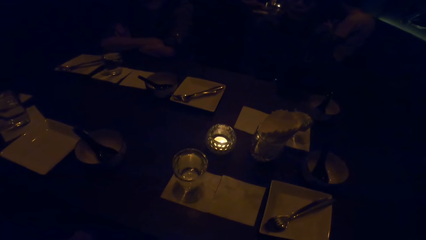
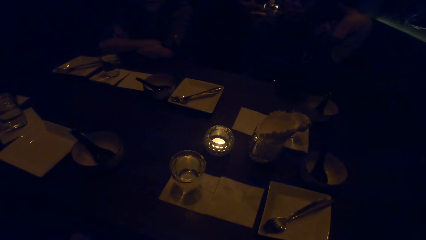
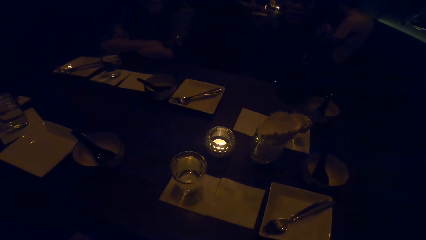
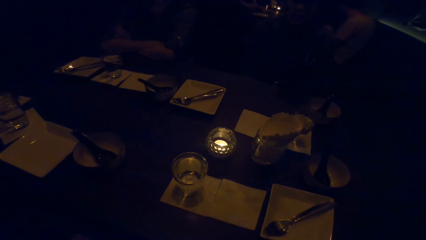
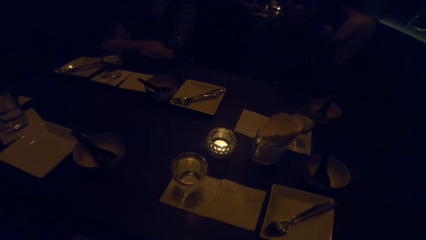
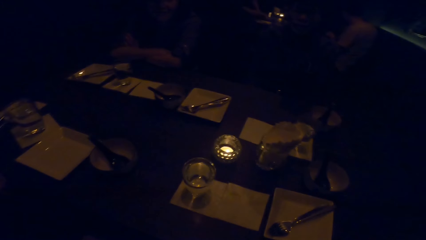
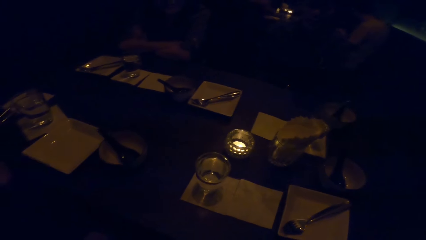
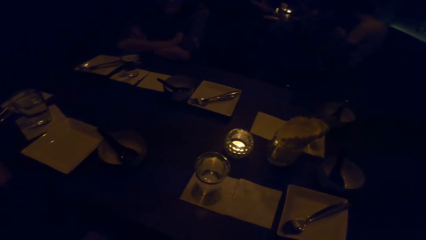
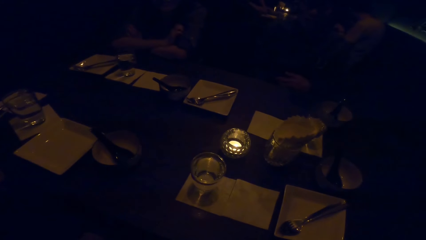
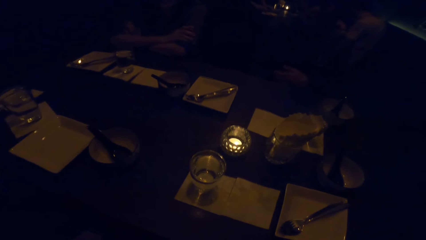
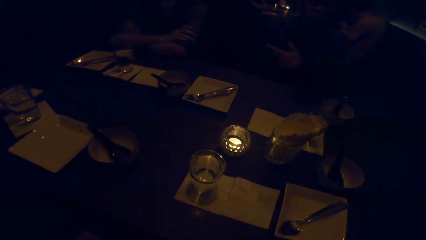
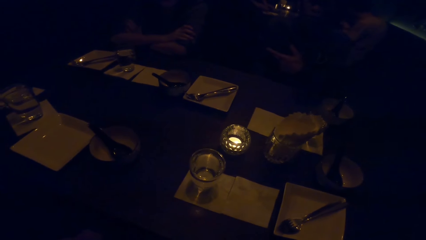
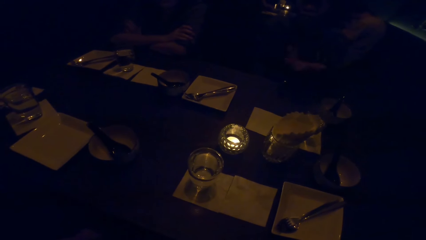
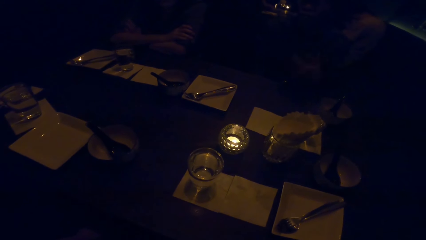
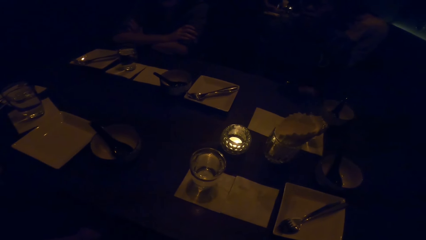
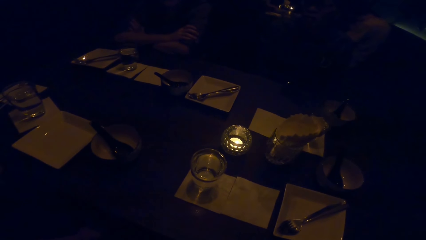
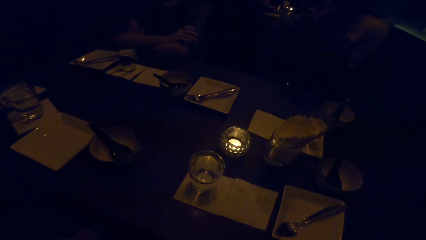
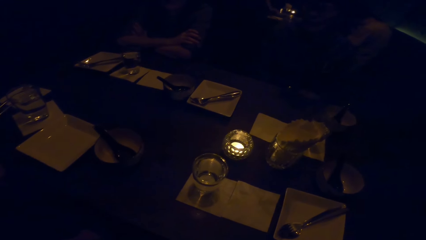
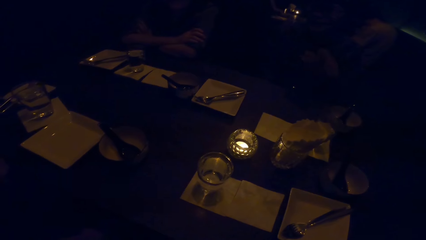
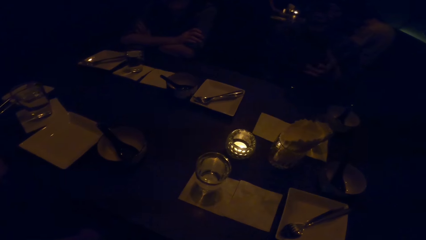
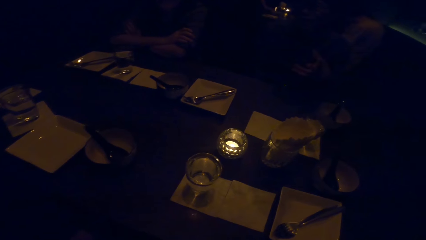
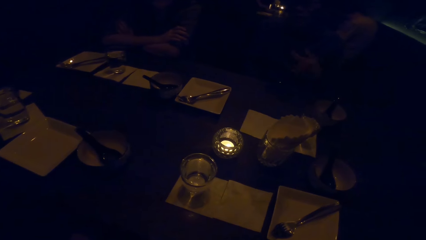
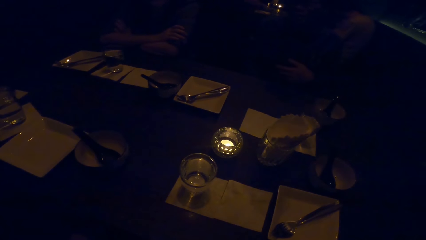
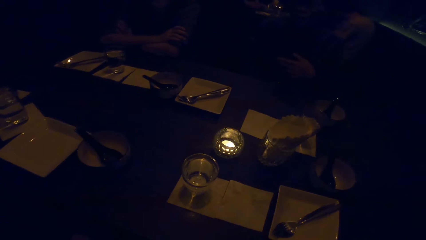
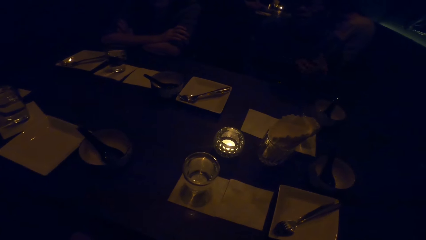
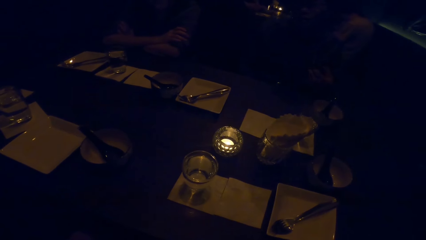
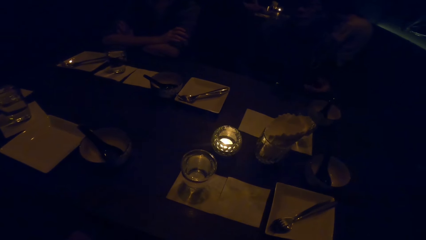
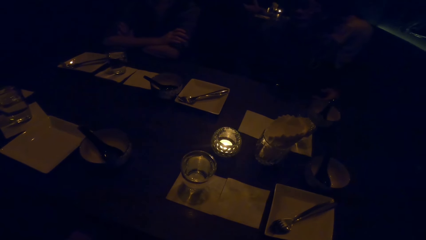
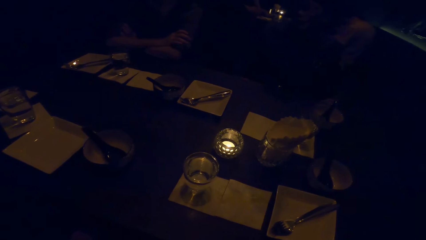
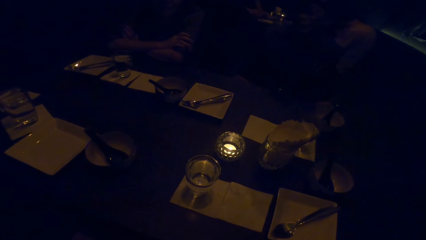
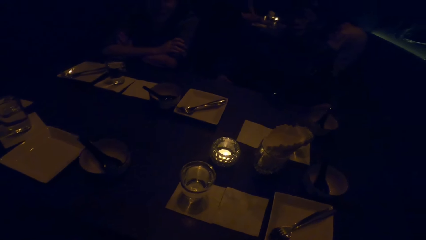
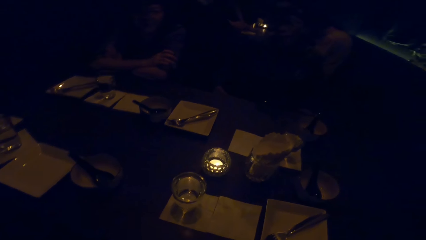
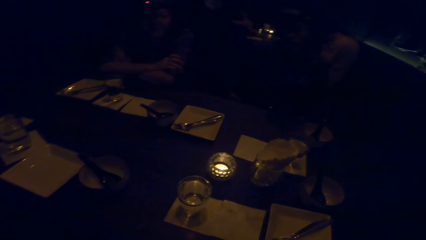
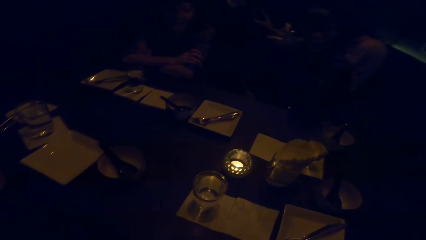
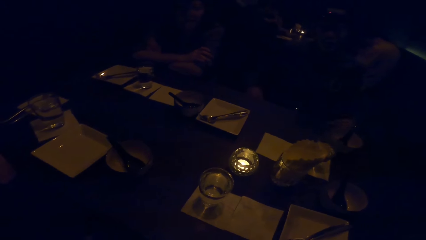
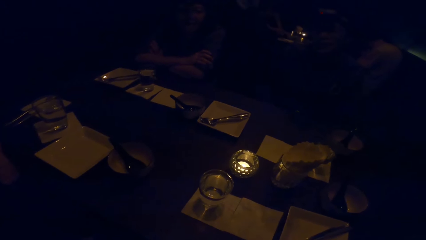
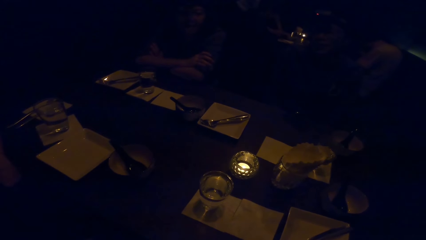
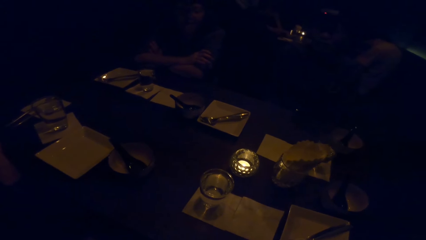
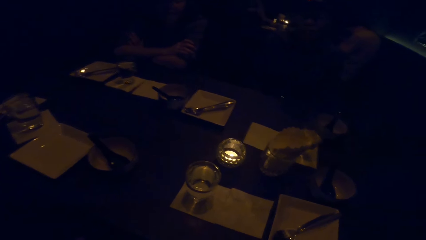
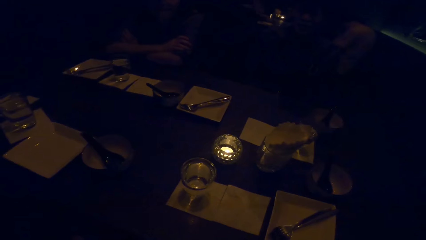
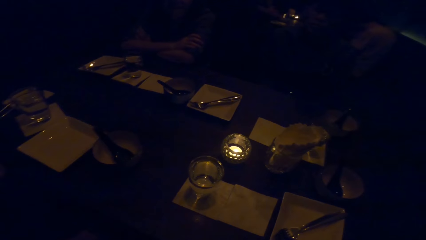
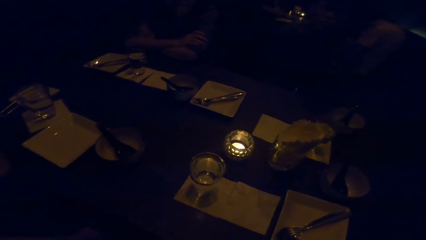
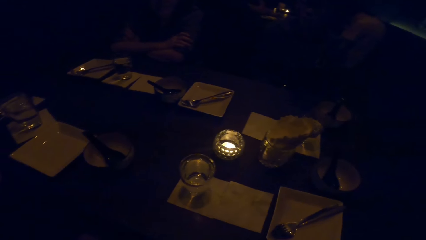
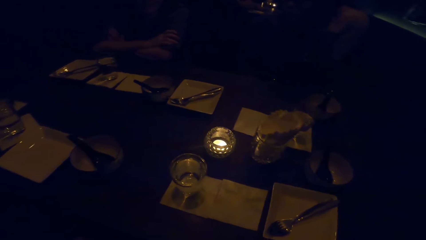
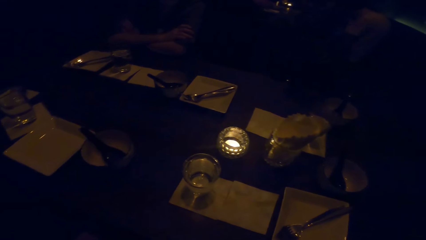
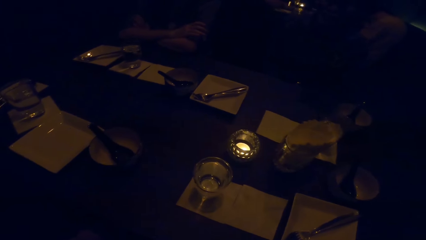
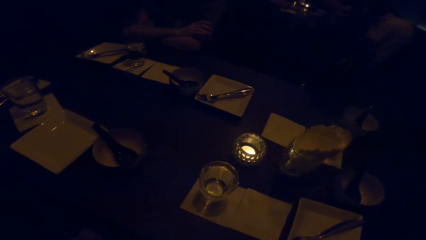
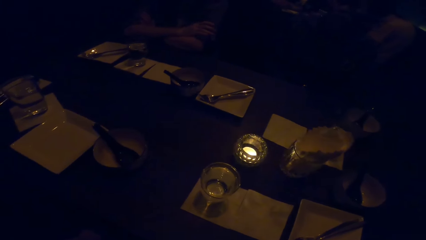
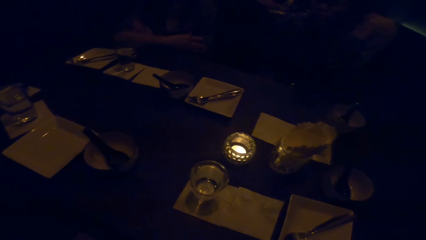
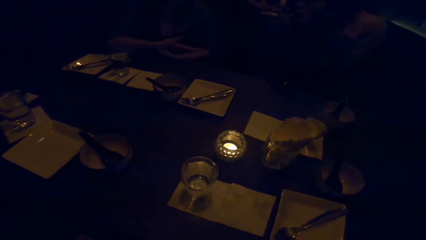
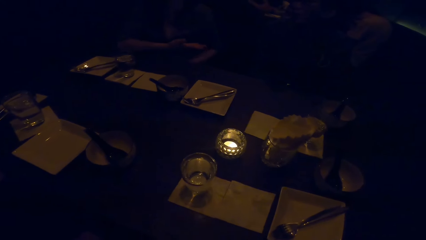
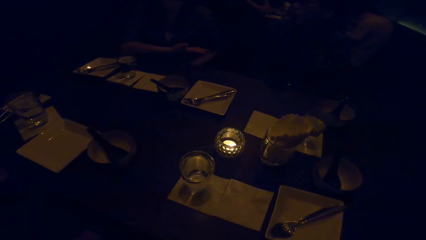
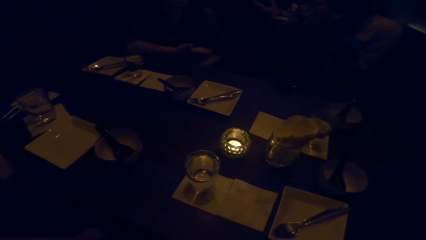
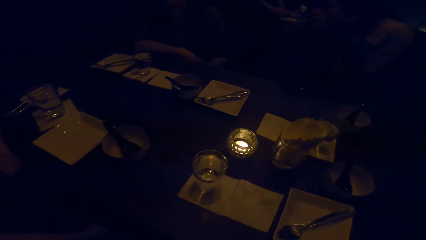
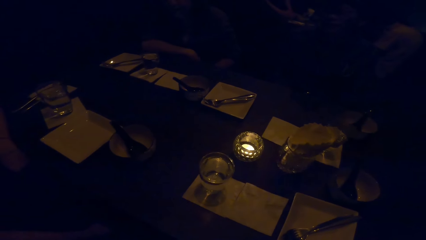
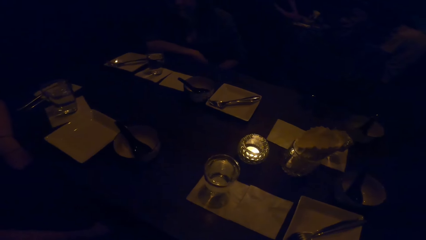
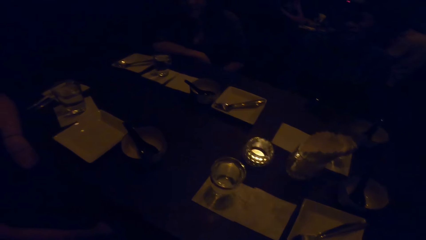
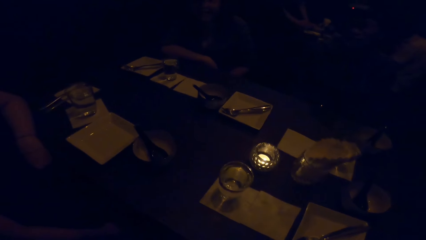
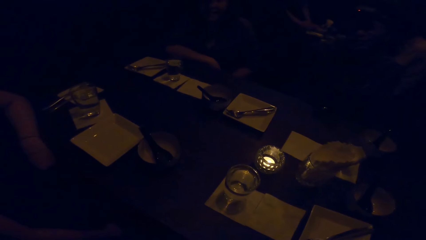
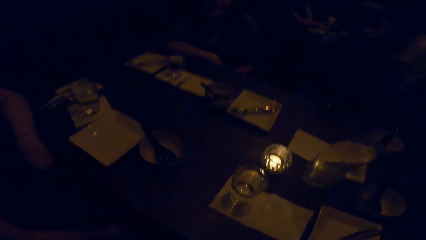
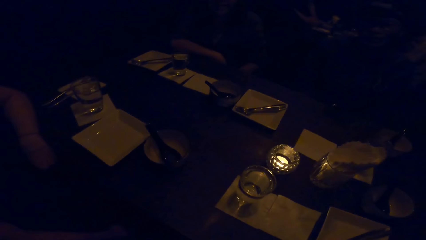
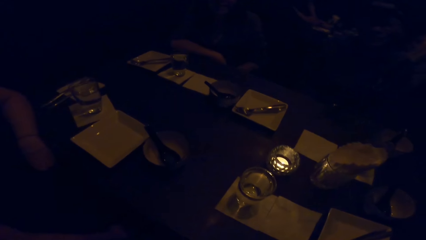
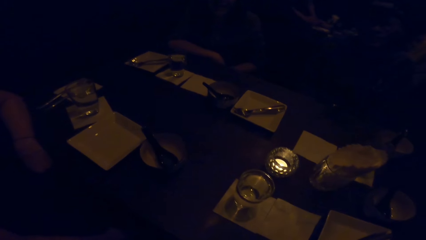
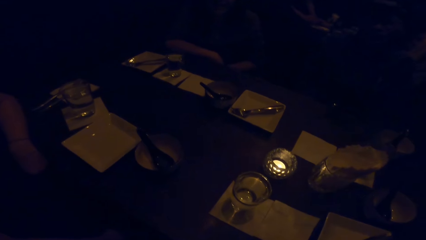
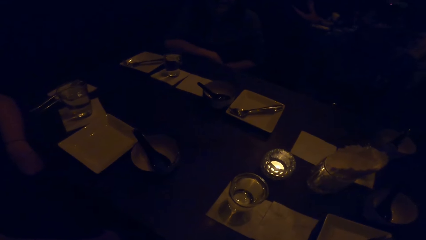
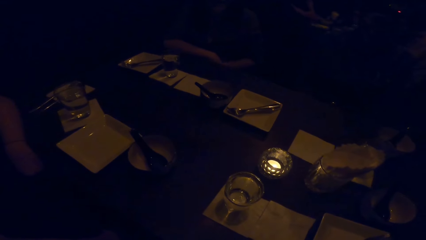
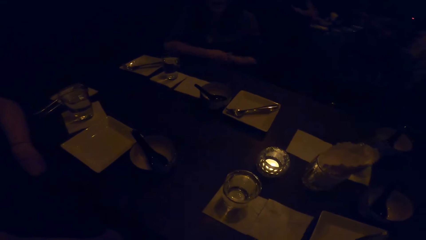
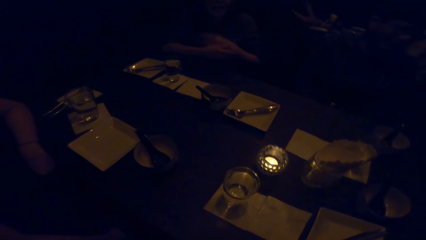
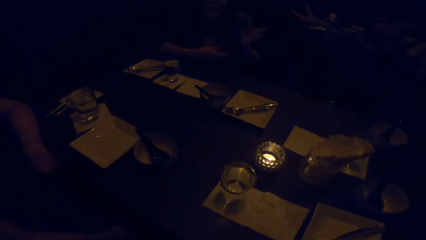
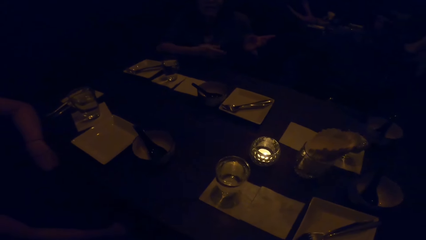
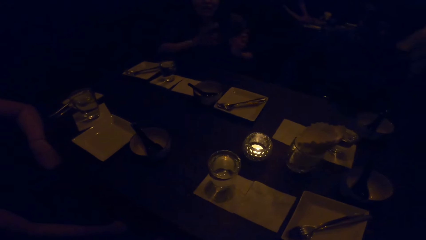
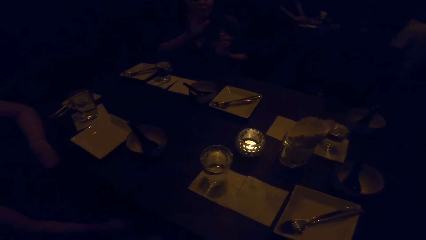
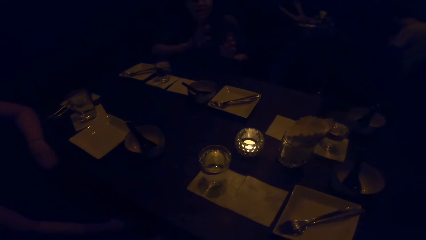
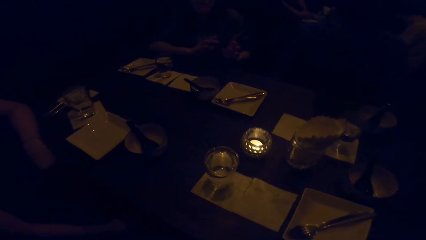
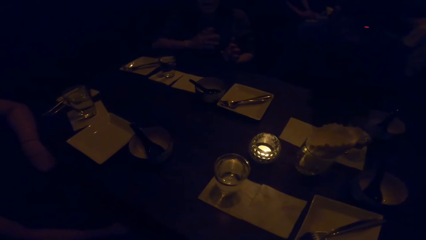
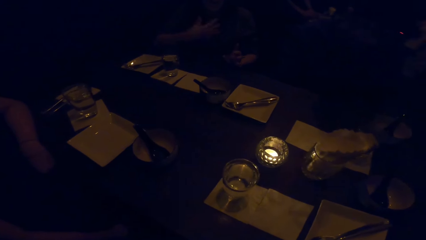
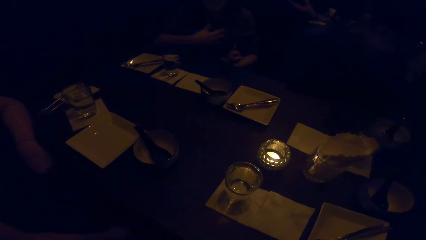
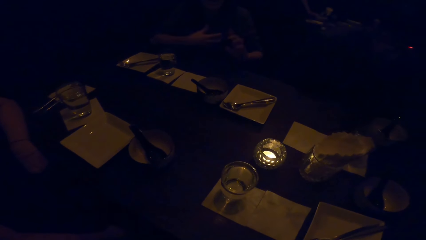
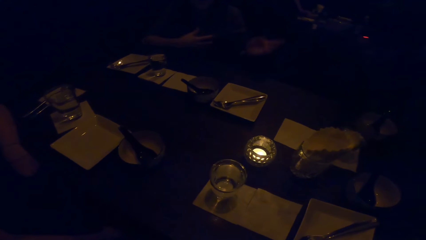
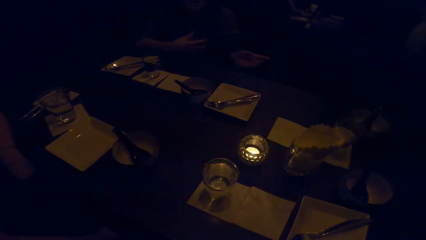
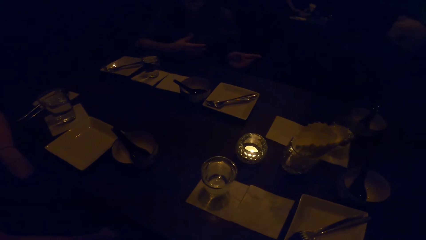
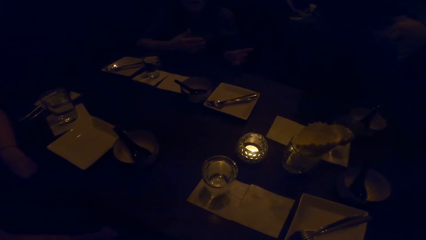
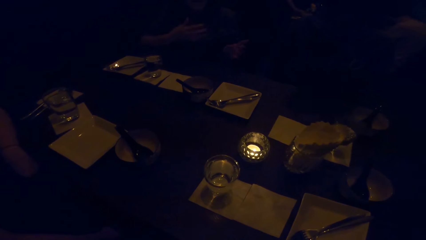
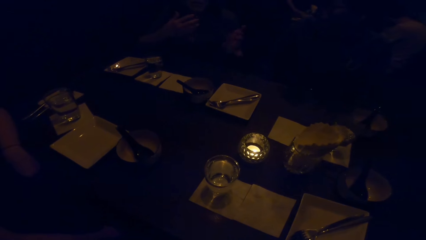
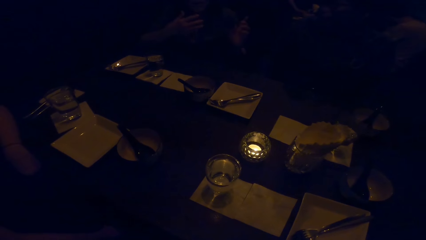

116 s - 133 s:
A person spreads his hands. A woman gestures her hand. Another person points at the first person. Another woman gestures her hands.
